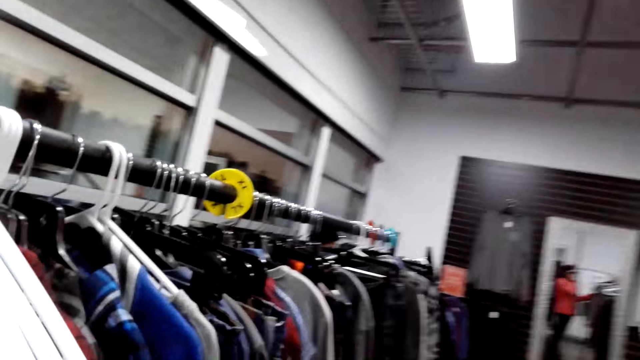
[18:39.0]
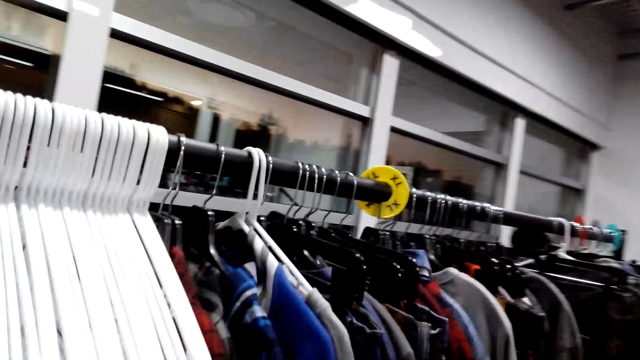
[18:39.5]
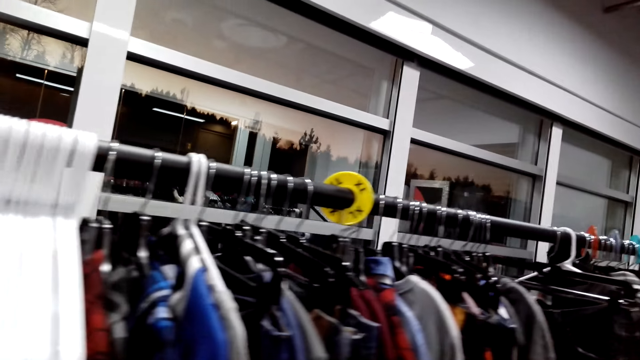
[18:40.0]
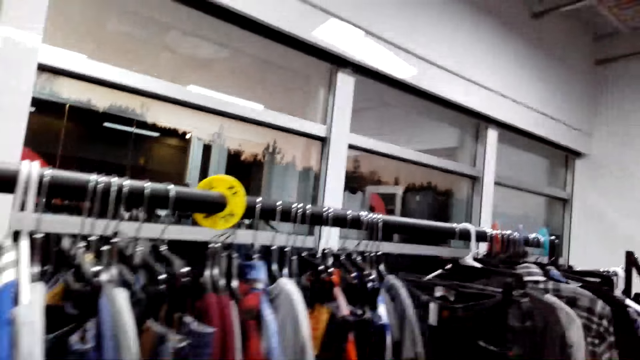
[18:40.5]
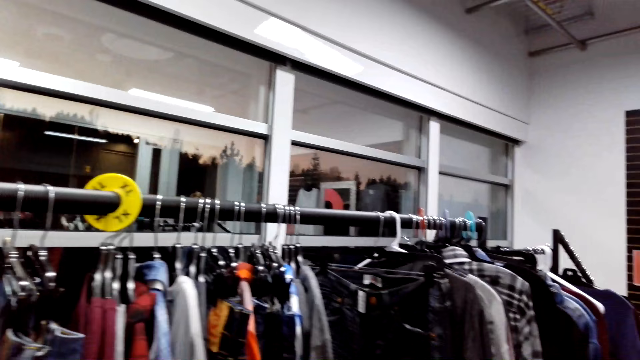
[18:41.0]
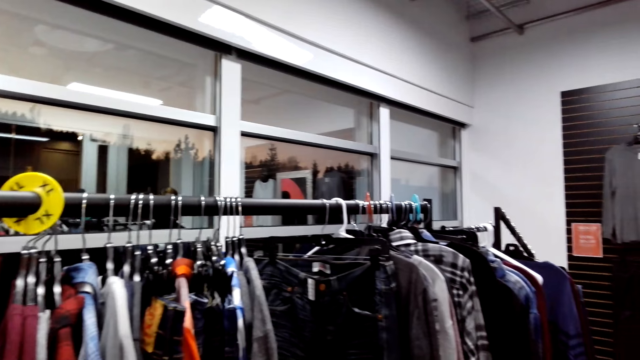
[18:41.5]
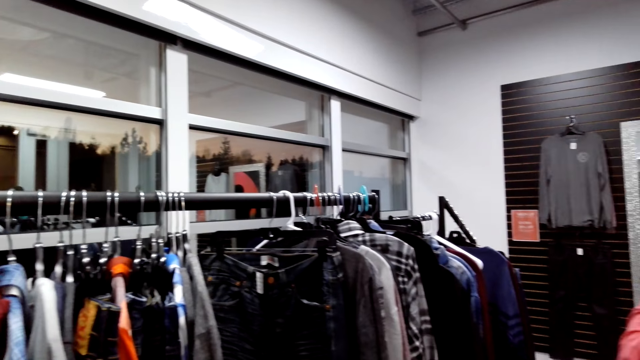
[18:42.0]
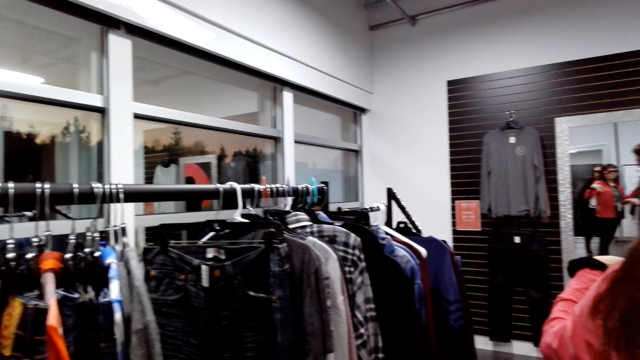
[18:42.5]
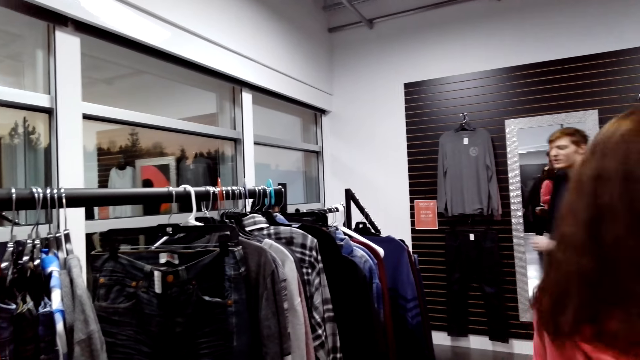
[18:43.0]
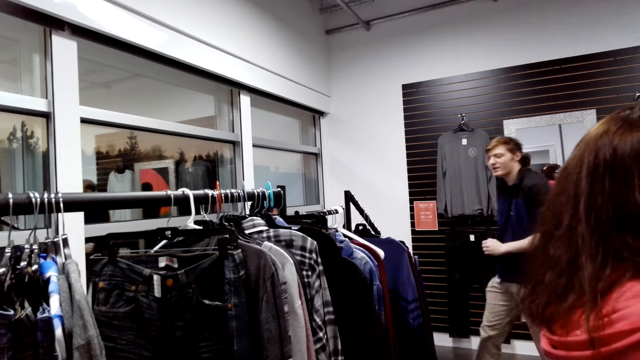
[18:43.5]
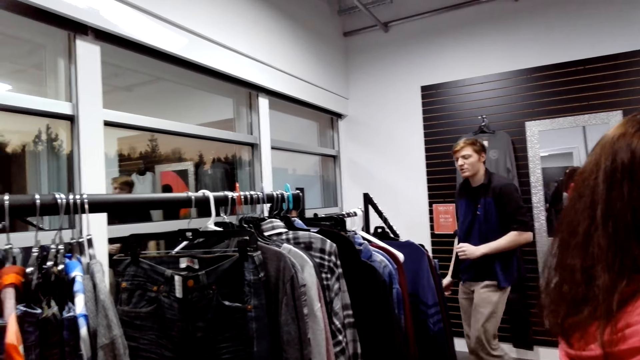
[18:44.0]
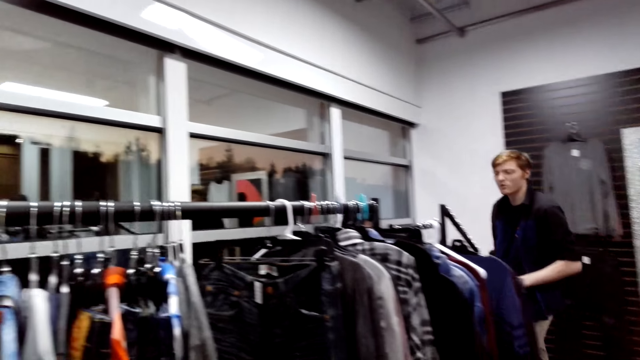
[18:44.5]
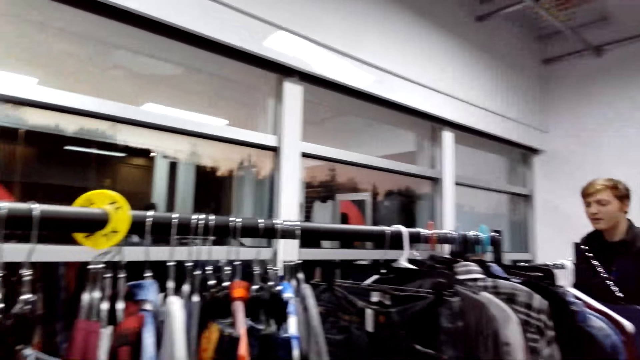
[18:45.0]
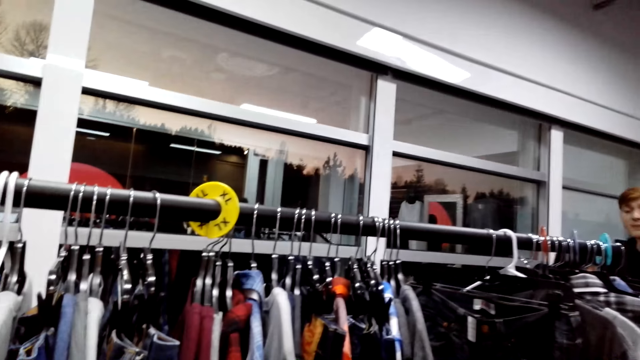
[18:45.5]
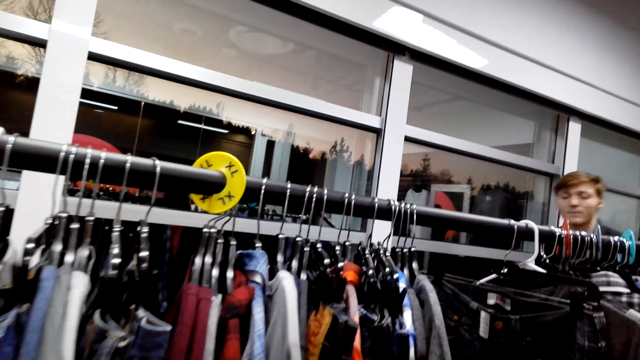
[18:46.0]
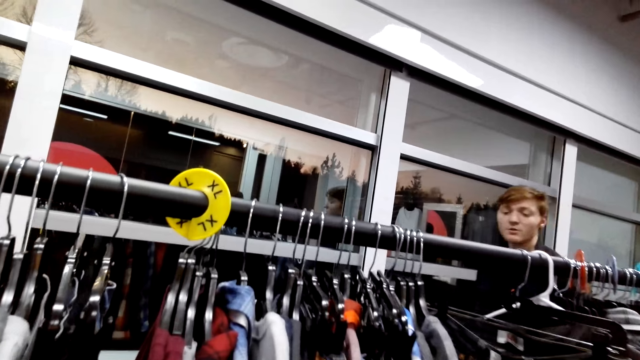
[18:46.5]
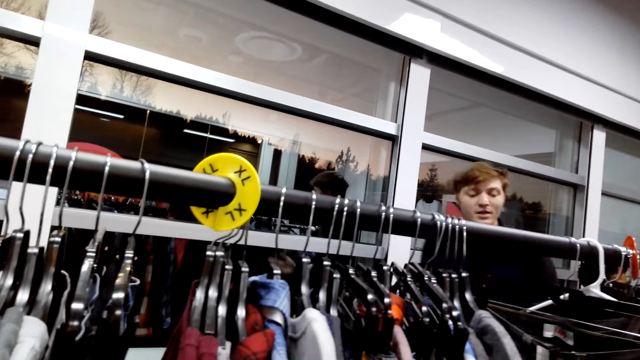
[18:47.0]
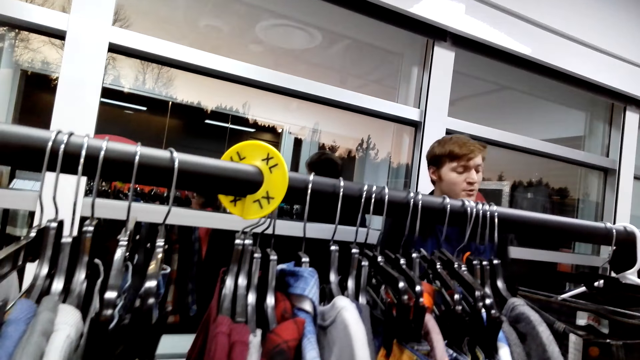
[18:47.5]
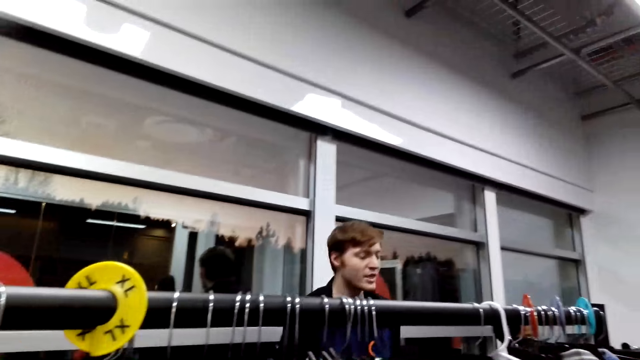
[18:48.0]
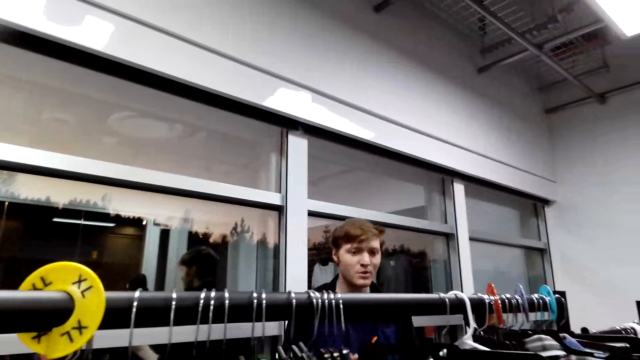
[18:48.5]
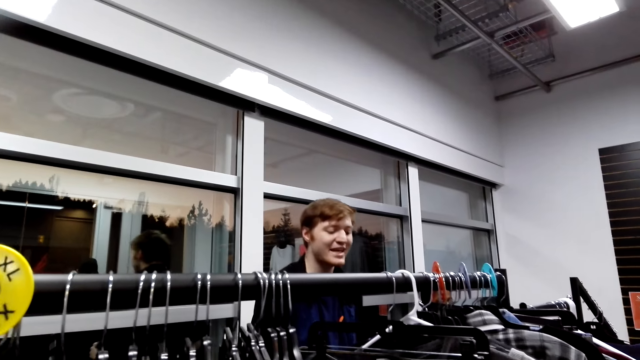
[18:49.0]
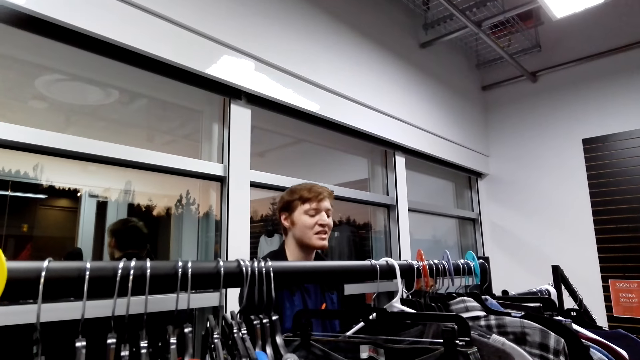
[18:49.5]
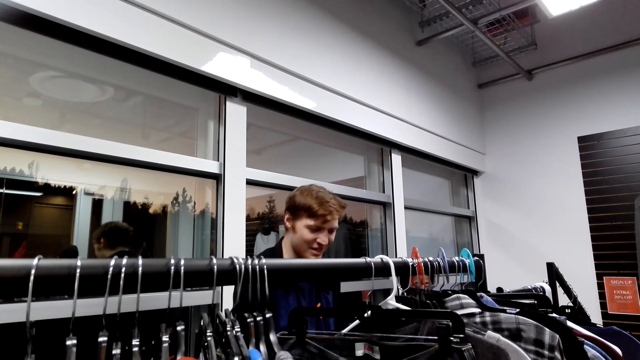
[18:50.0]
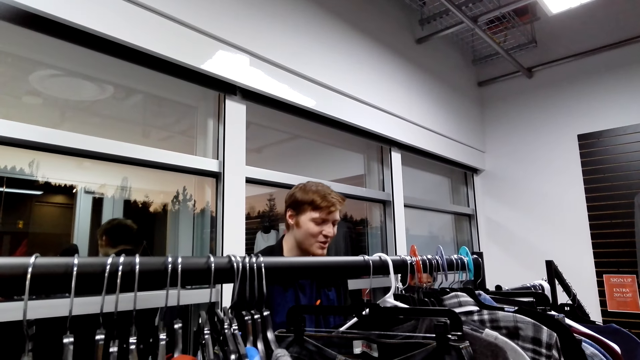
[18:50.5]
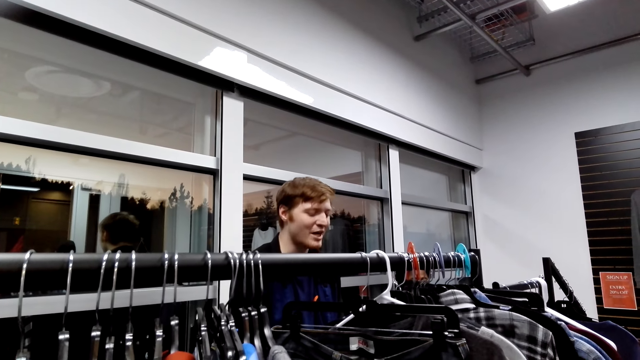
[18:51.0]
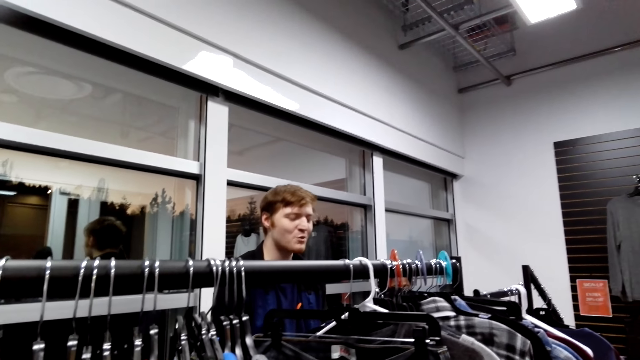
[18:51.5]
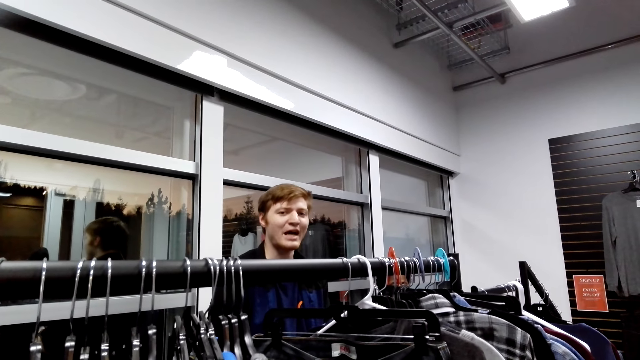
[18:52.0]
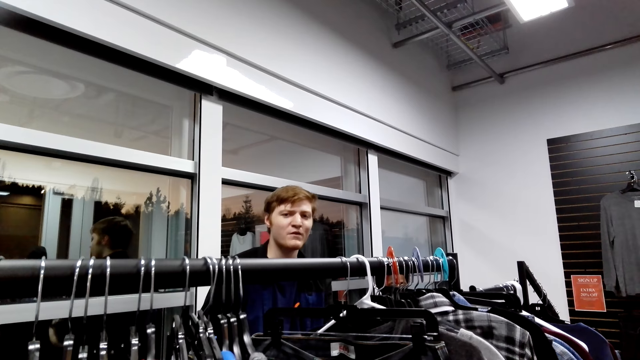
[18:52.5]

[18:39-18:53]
A man walks around. The camera wearer looks around.

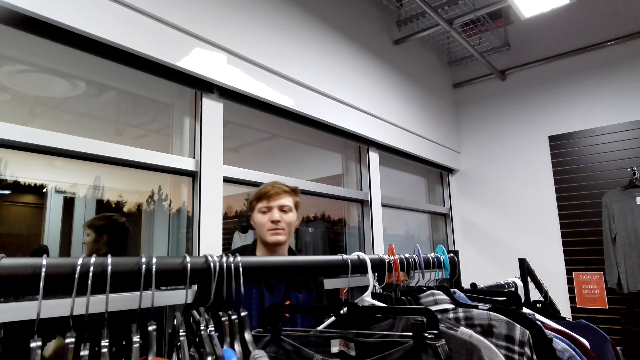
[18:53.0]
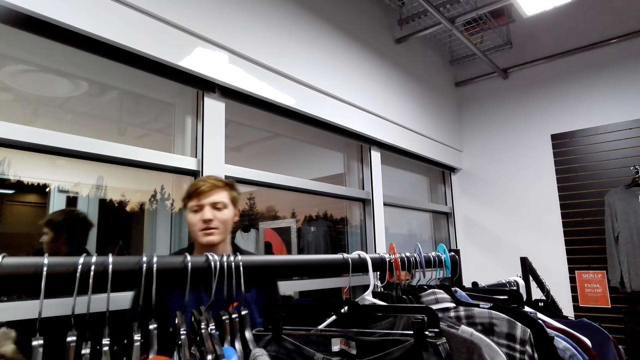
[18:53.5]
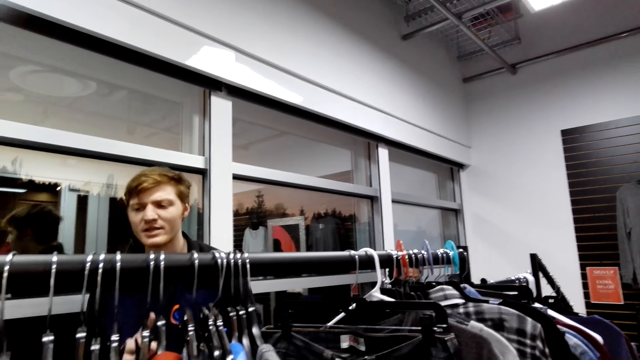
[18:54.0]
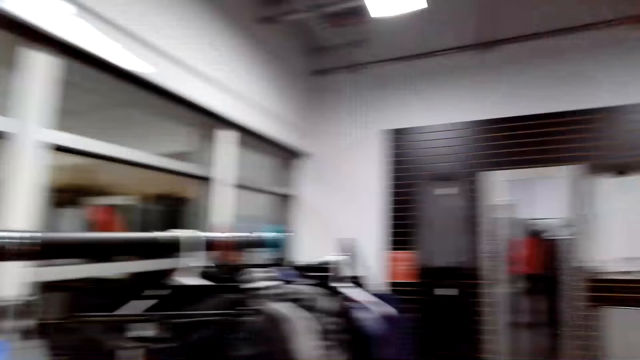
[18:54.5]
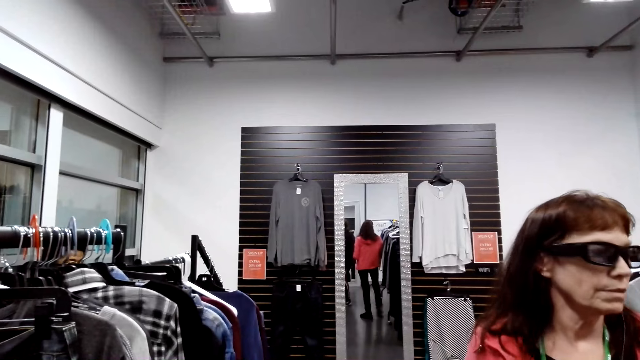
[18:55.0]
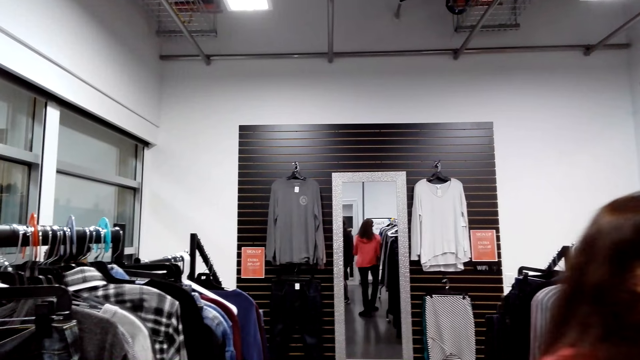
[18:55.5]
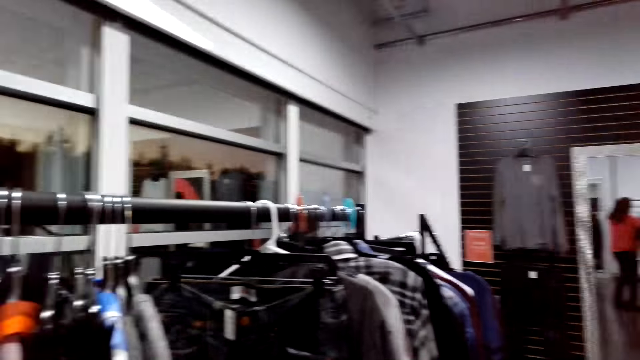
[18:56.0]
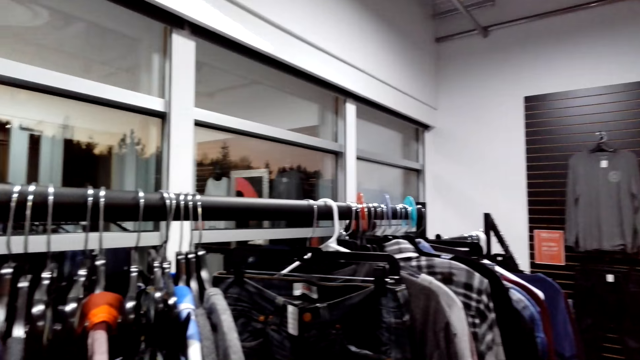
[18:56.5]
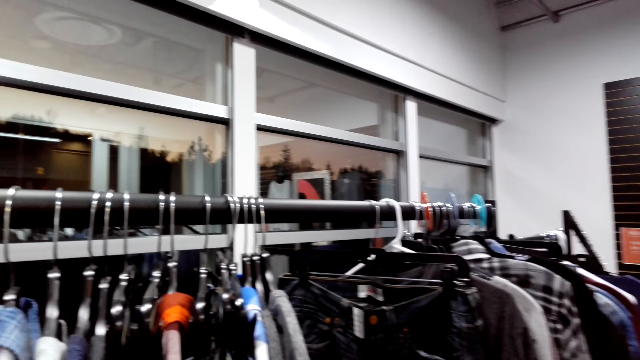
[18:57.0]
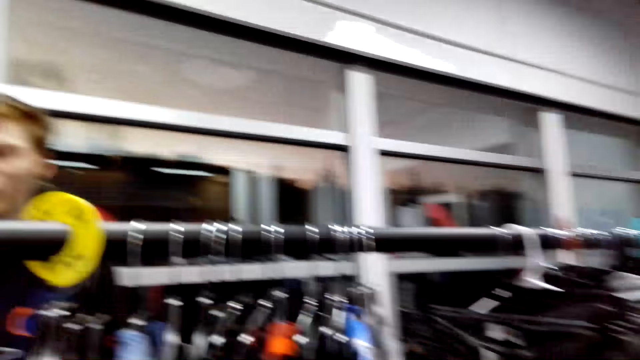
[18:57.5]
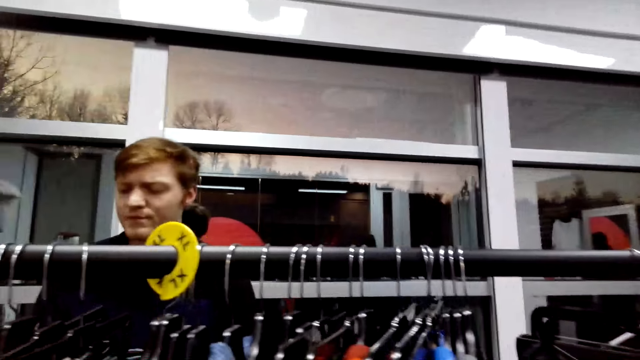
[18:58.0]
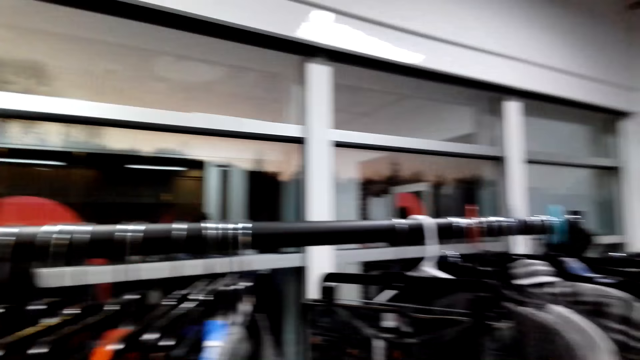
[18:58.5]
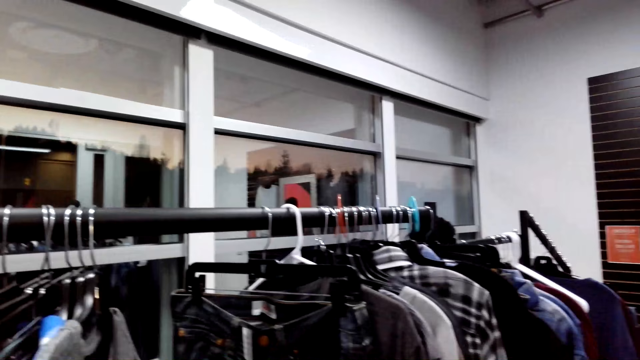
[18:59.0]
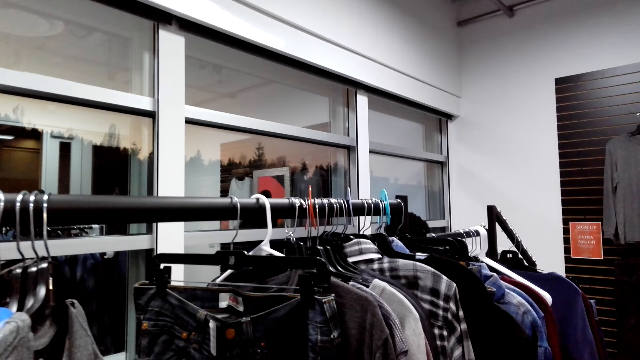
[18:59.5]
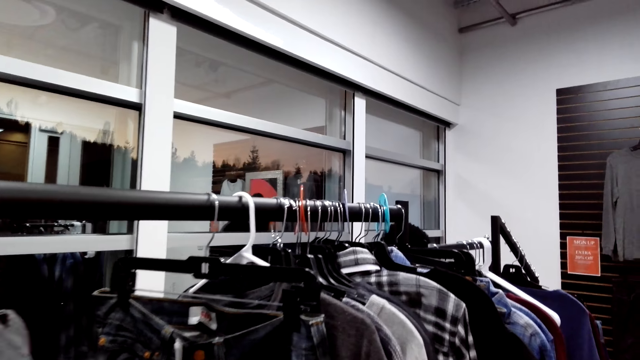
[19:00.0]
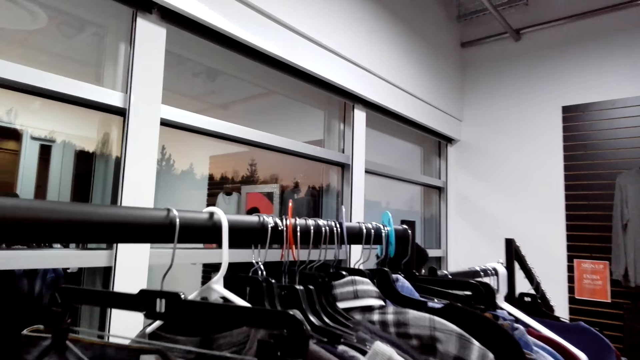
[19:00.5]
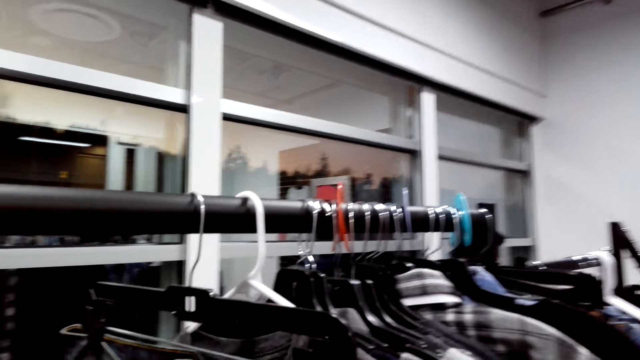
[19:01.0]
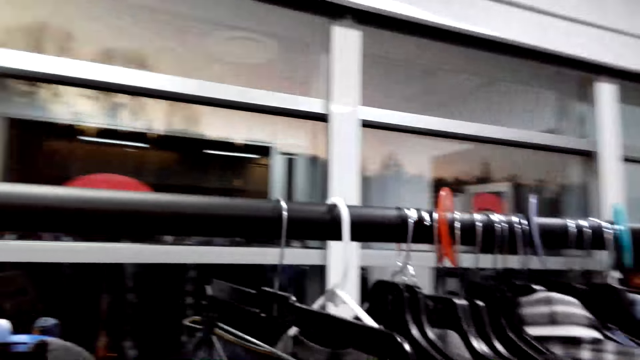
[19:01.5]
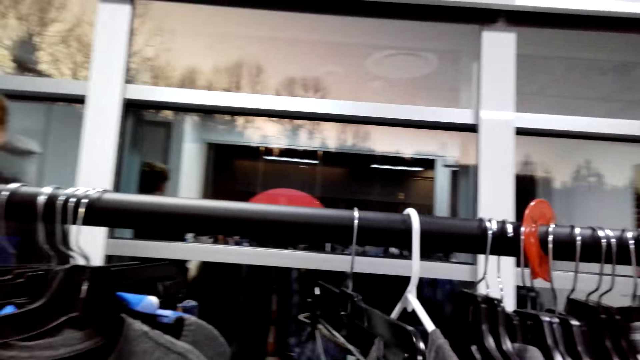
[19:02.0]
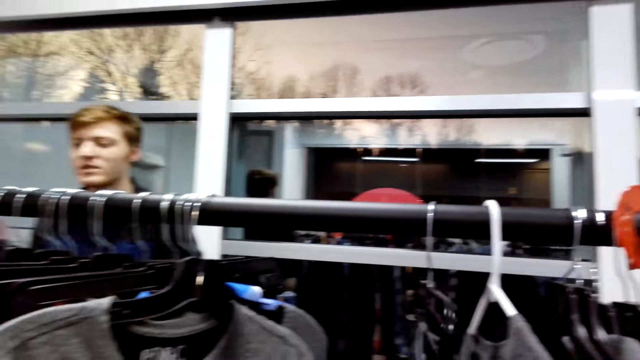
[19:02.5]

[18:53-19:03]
The camera wearer checks clothes.
